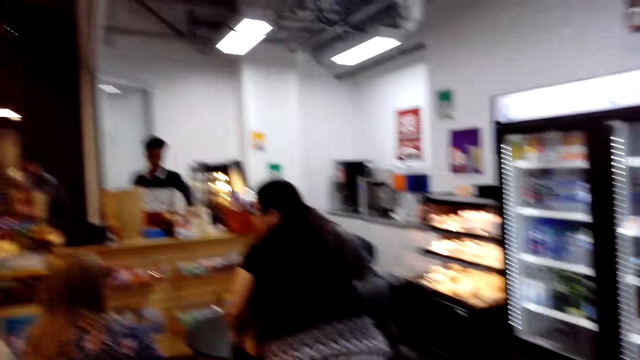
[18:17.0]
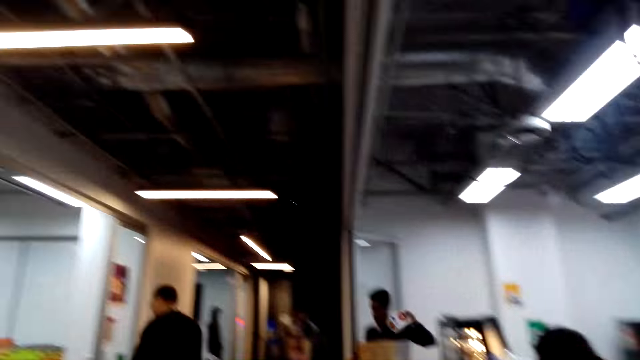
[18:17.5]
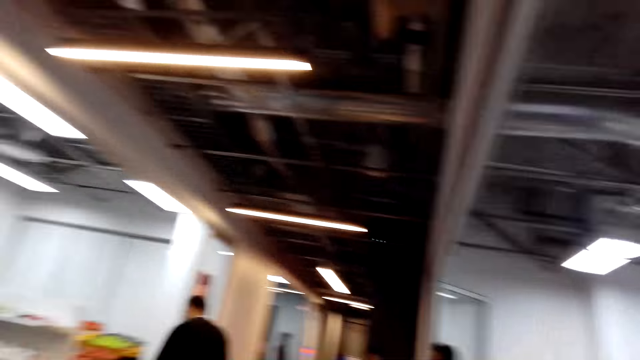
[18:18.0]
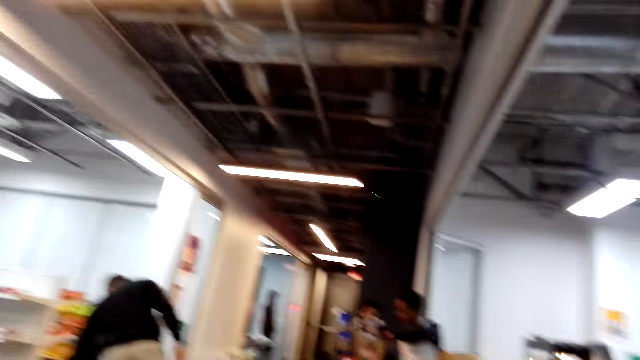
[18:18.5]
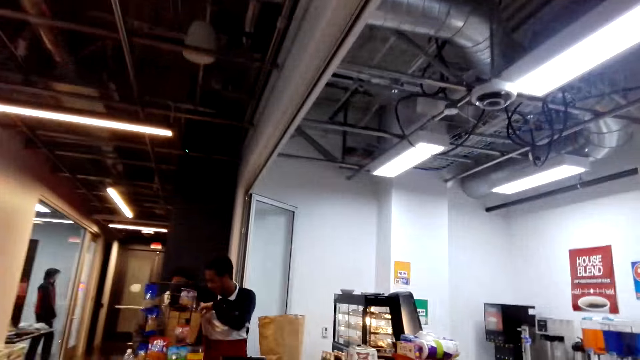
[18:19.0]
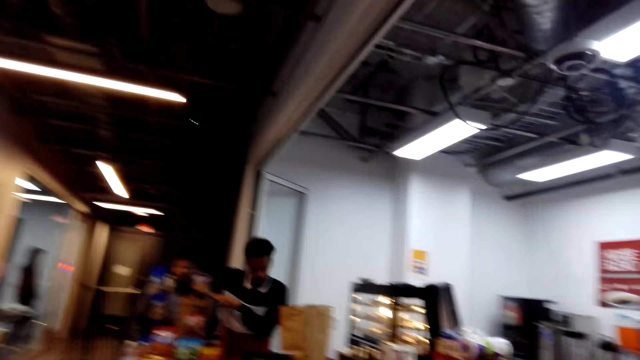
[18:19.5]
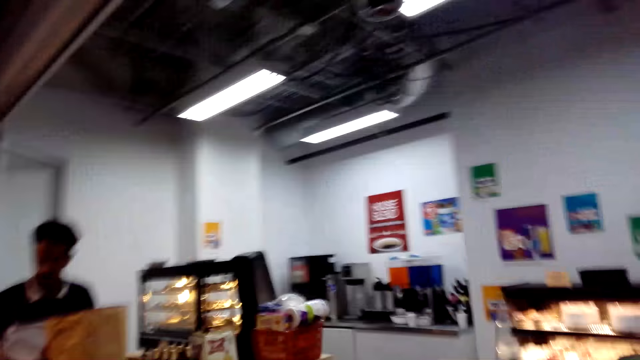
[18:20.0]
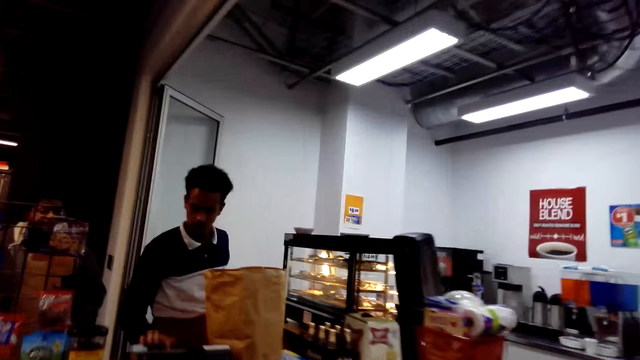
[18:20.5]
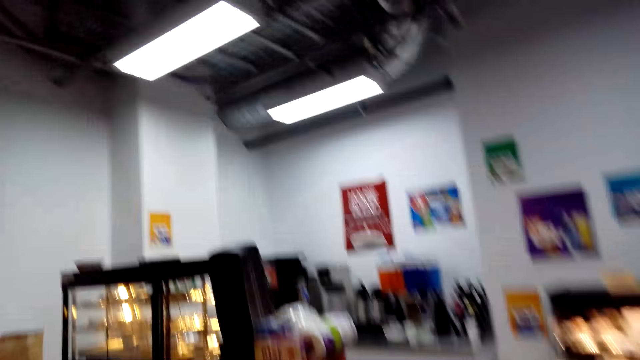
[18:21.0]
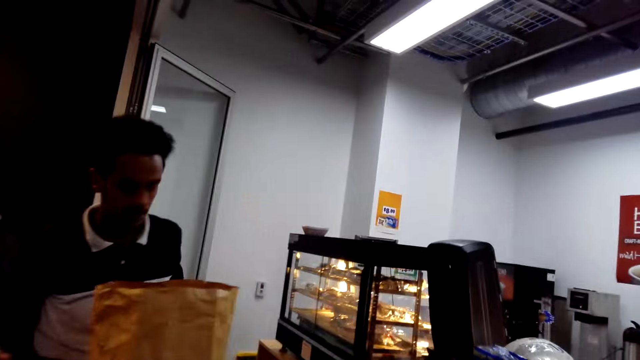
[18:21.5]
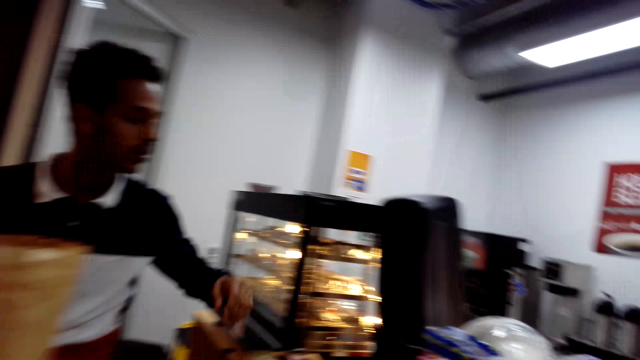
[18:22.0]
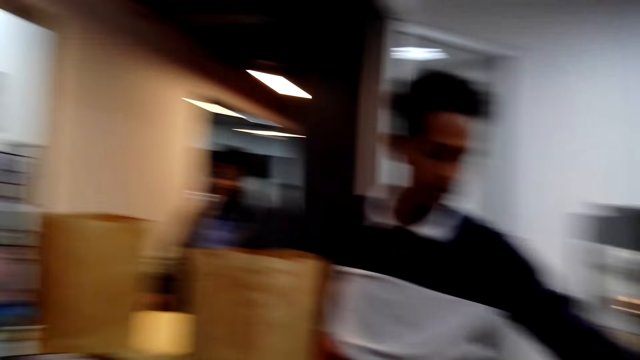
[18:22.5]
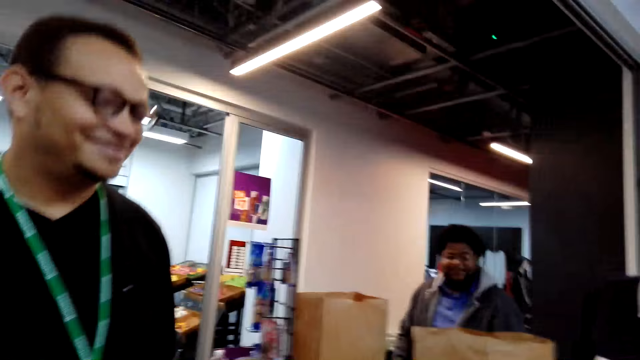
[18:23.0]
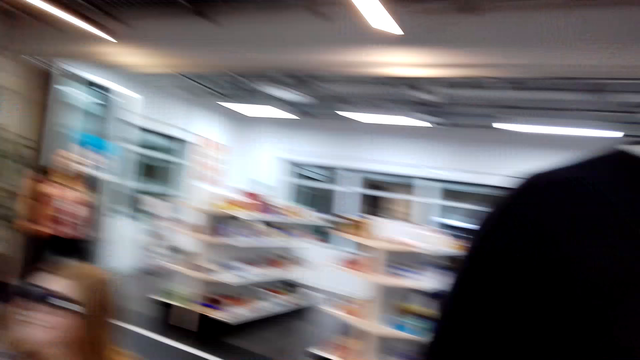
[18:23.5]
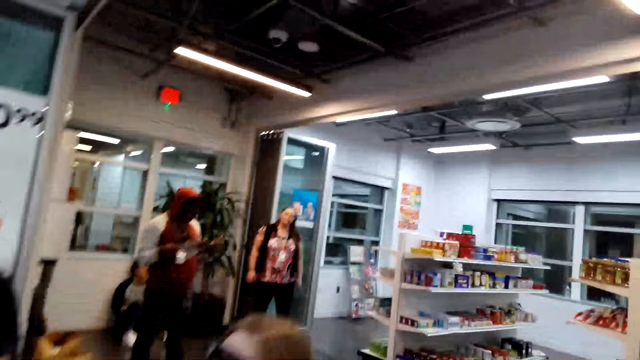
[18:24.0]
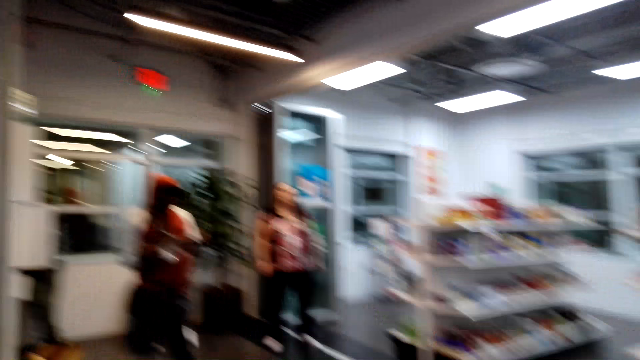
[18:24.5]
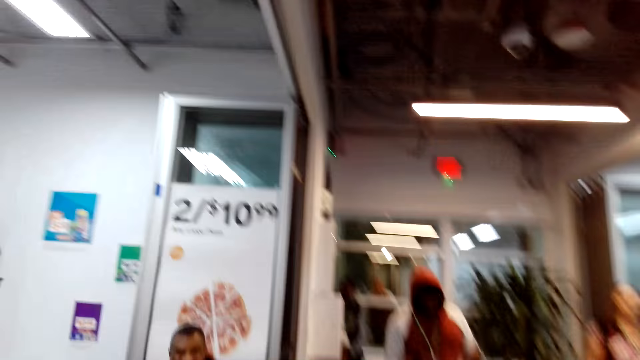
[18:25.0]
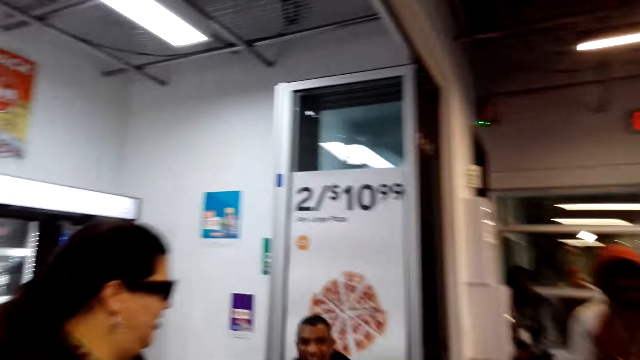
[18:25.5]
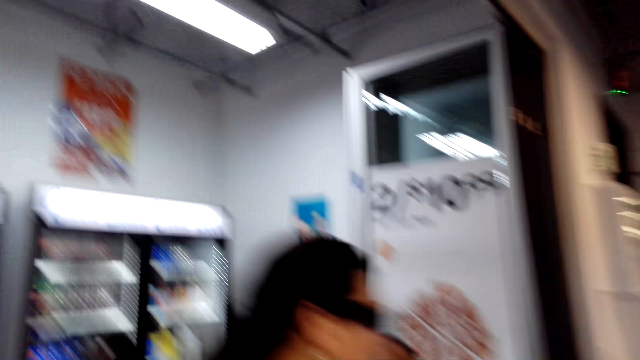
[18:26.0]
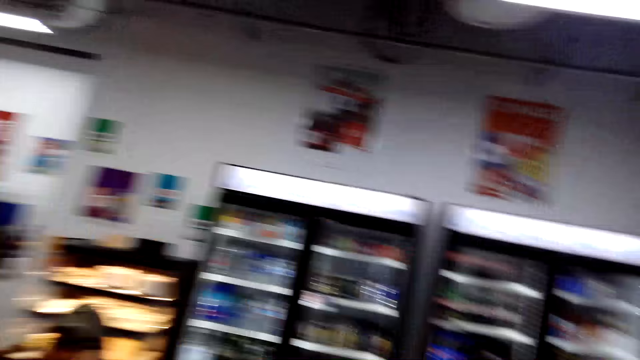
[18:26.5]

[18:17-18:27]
The camera wearer walks around the shop. They speak to a man. They converse with the man. They smile. They walk around the shop.

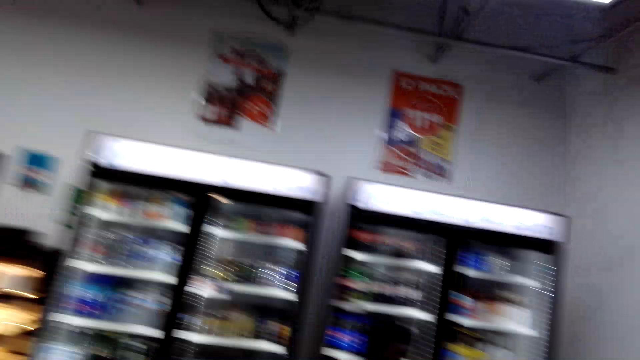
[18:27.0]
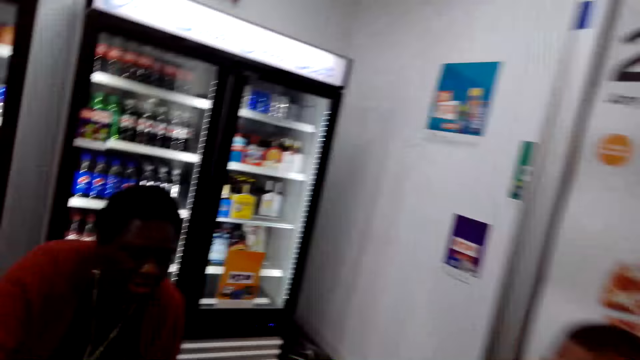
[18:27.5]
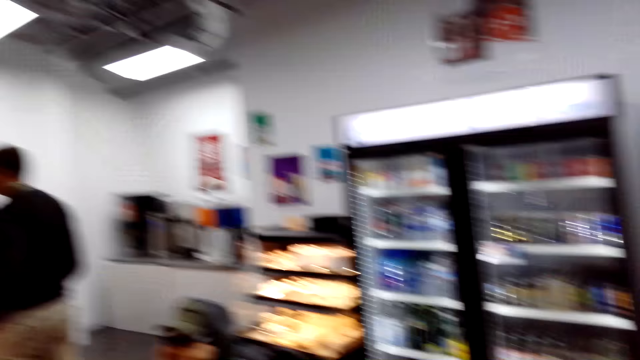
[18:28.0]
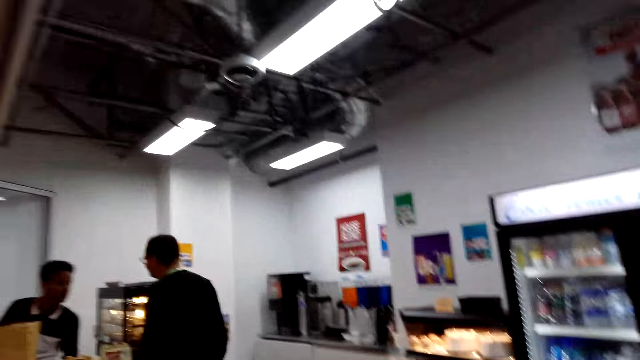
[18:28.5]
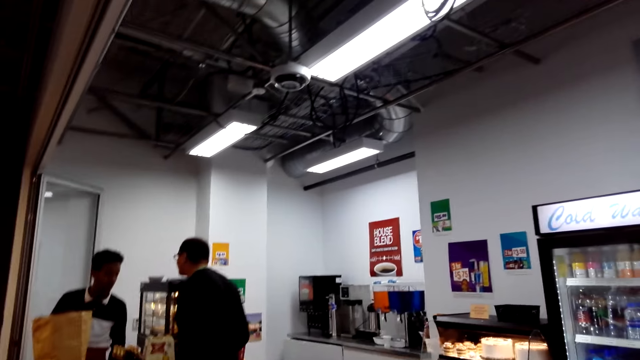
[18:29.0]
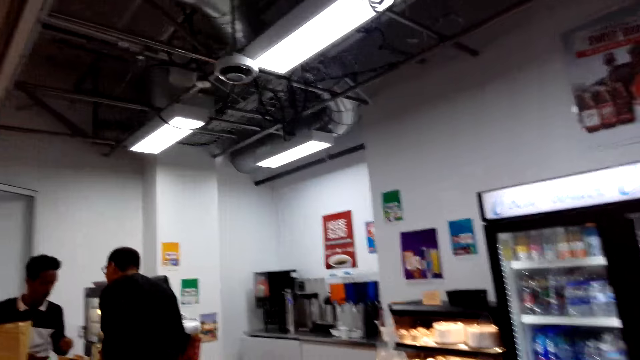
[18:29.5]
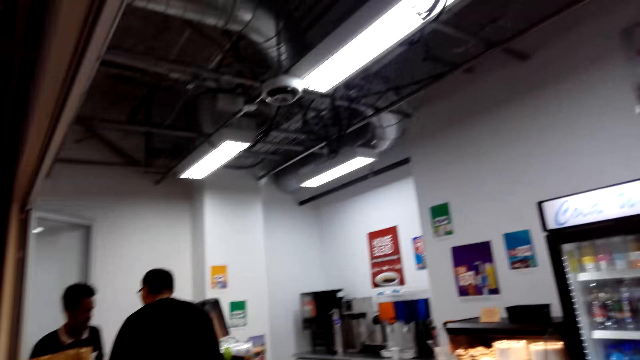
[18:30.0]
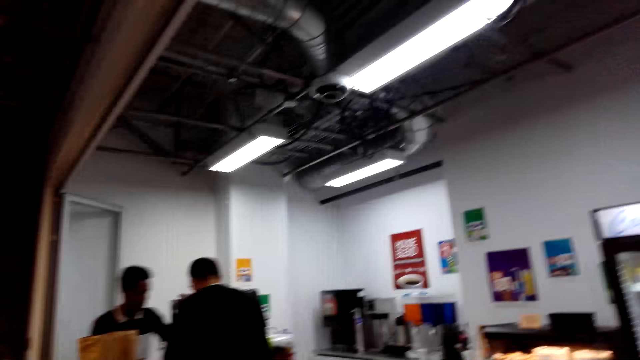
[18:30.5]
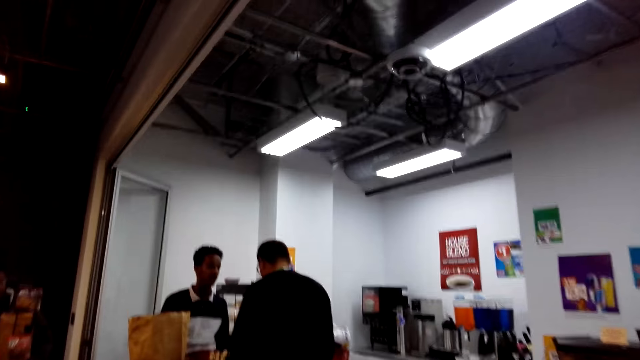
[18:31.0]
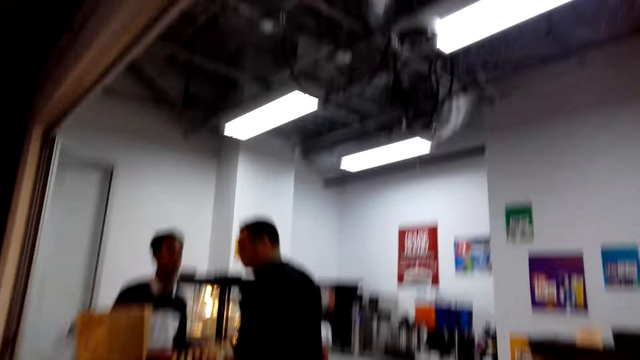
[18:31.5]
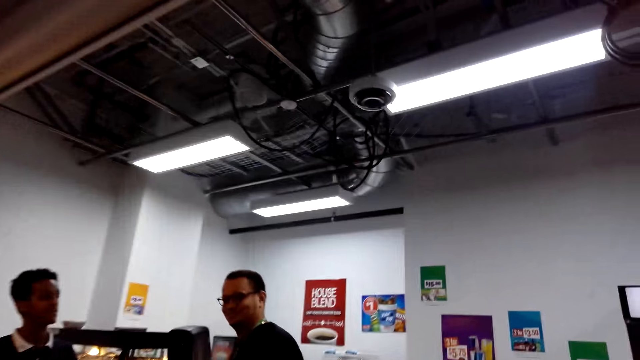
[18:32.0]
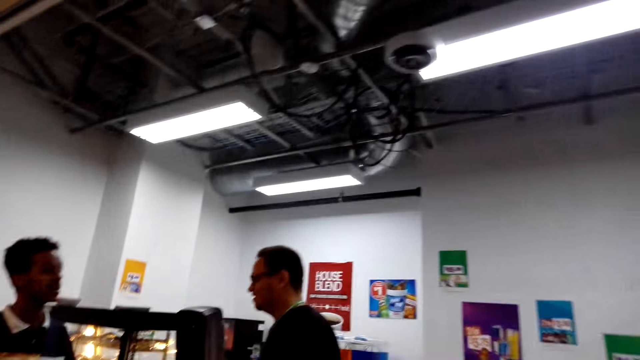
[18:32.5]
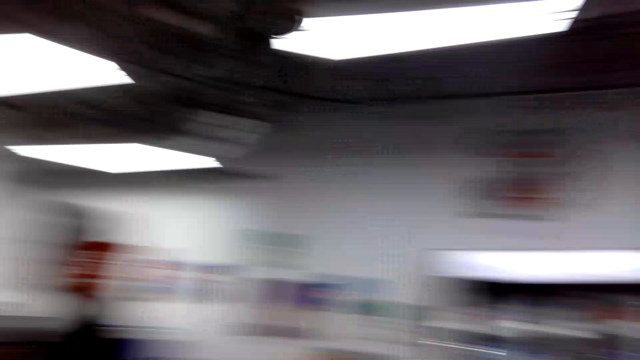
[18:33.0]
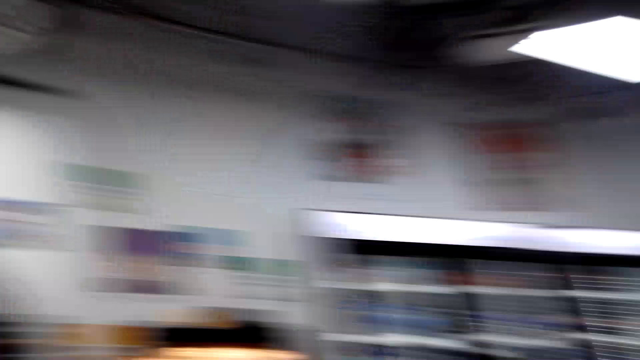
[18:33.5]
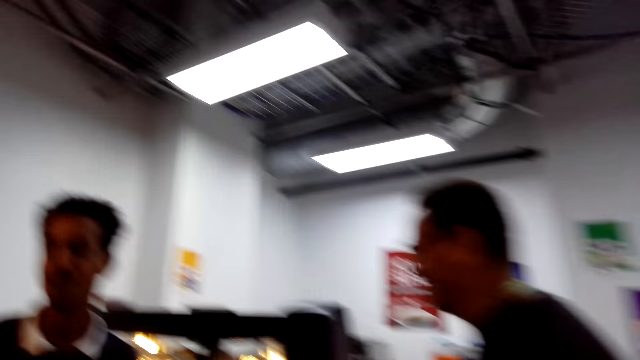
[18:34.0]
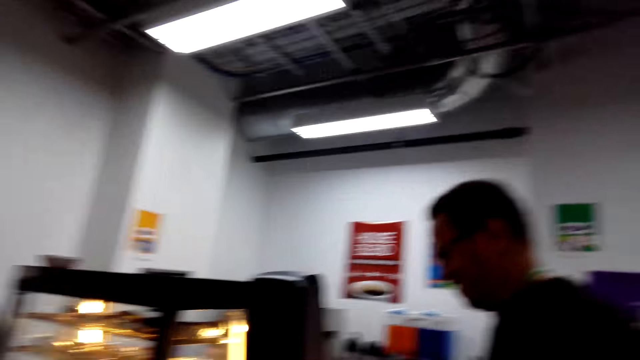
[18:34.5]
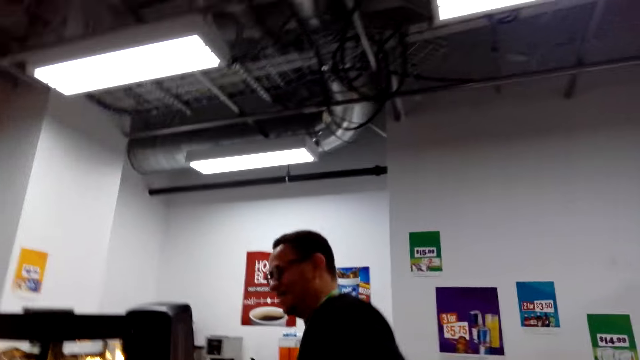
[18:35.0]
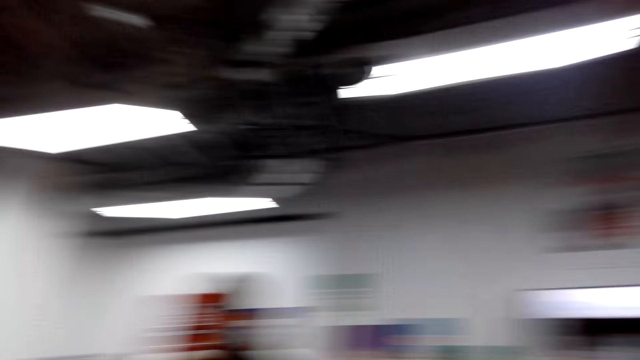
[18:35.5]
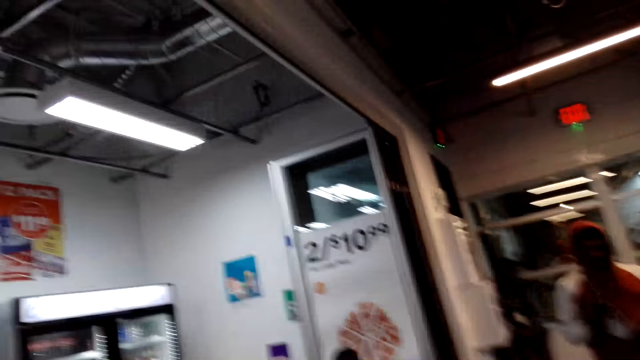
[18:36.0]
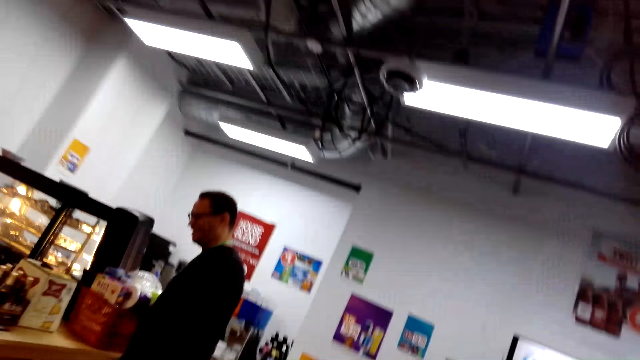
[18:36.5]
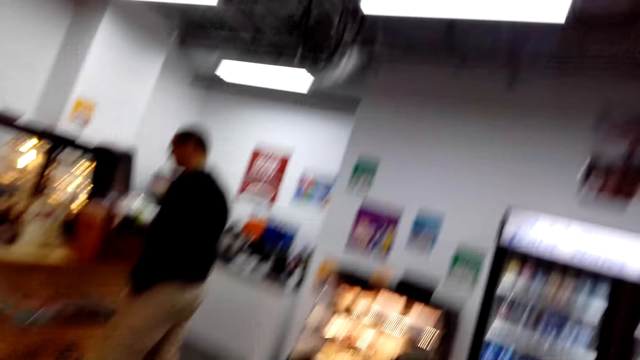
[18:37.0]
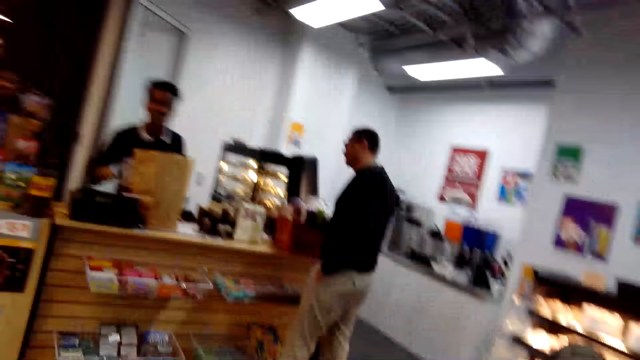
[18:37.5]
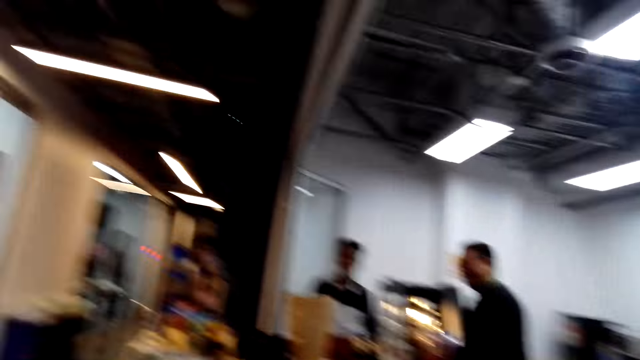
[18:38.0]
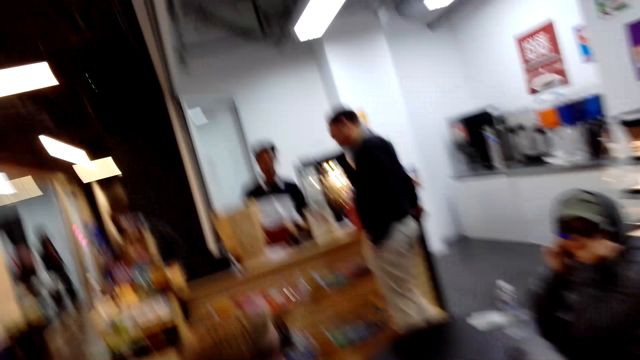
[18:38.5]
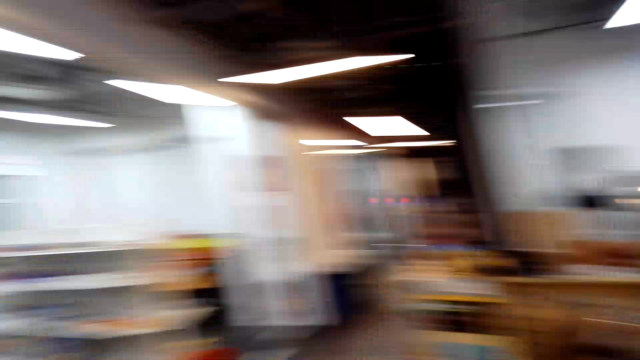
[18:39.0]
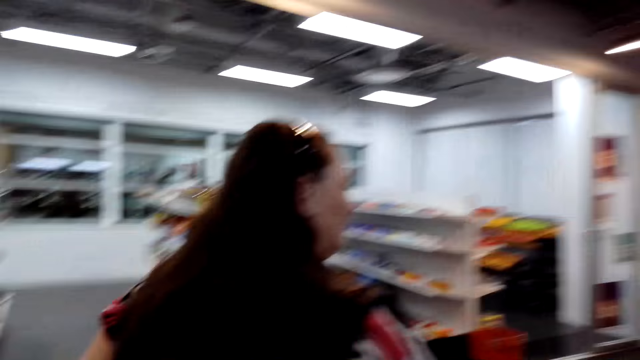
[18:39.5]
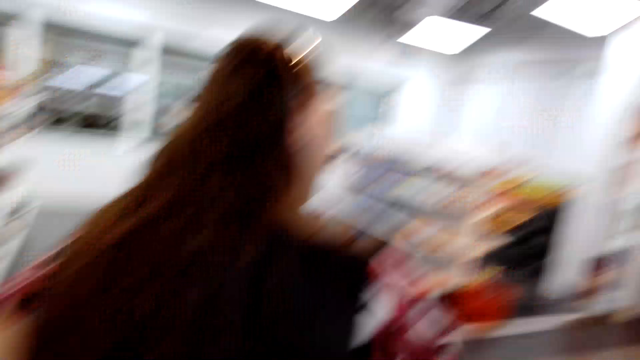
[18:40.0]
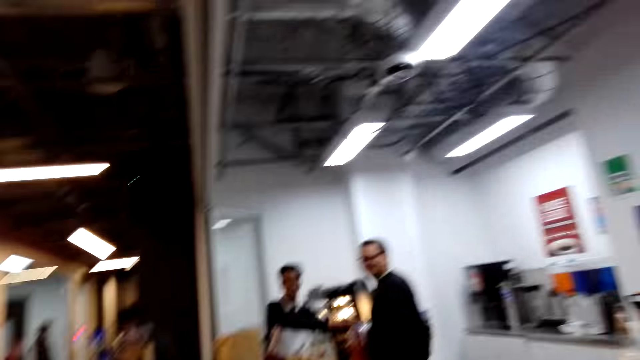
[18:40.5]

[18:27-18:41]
They look around. A man converses with another man. The camera wearer converses with a third man. They walk around the shop. They converse with the first man. The first man converses with the other man. The camera wearer laughs. They converse with the first man. They look around. They walk around the shop. They stand near a counter. Another man speaks to the camera wearer.
